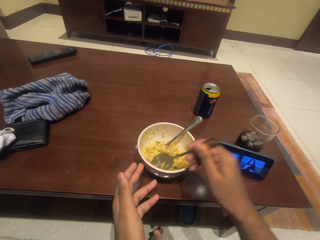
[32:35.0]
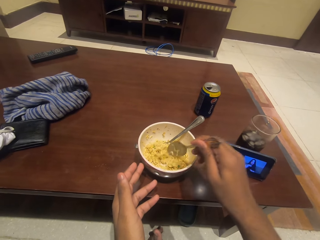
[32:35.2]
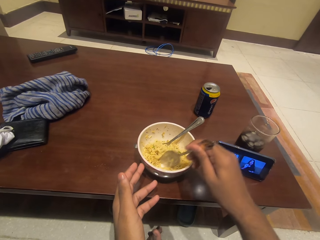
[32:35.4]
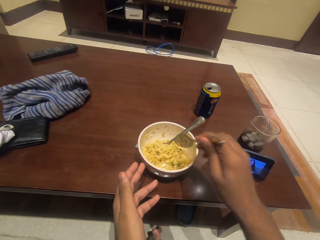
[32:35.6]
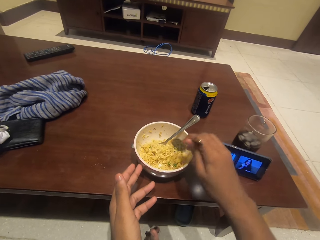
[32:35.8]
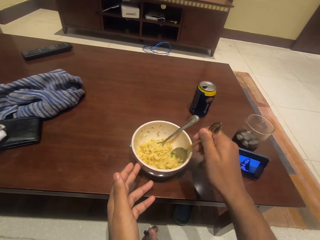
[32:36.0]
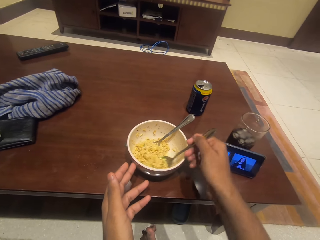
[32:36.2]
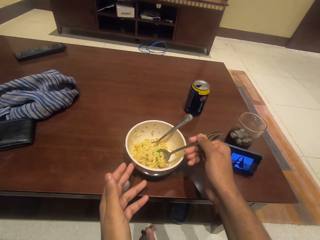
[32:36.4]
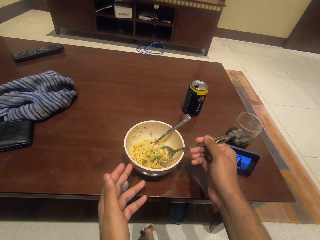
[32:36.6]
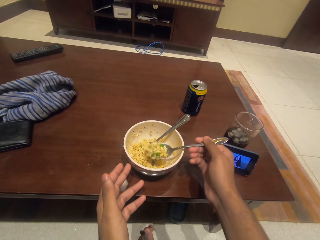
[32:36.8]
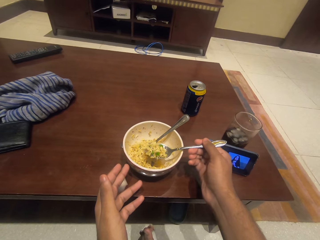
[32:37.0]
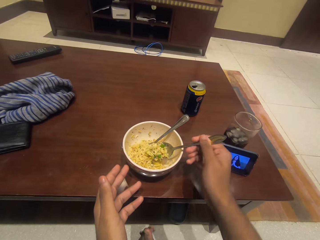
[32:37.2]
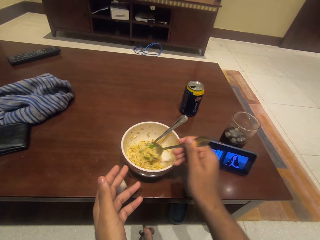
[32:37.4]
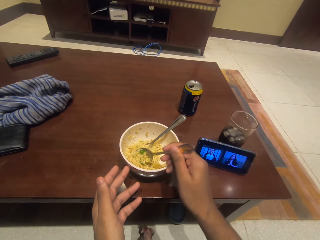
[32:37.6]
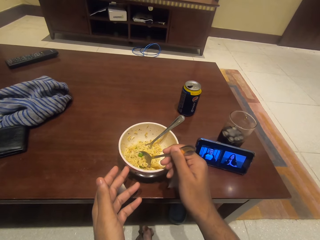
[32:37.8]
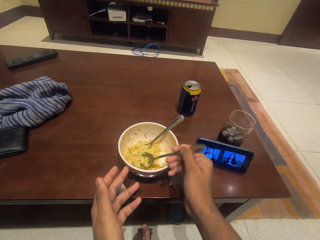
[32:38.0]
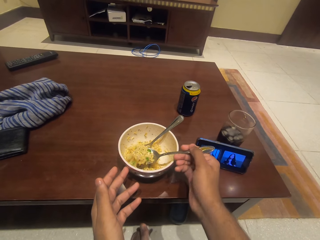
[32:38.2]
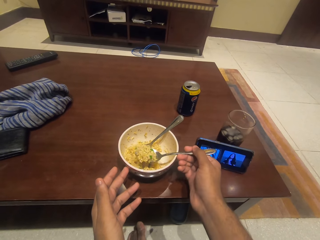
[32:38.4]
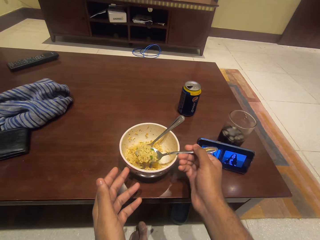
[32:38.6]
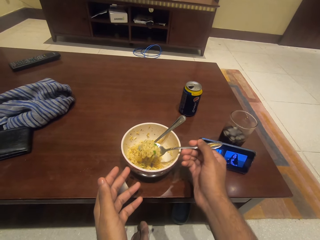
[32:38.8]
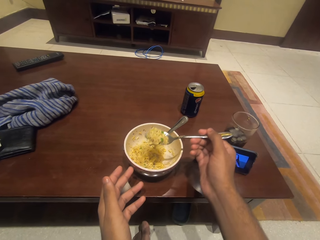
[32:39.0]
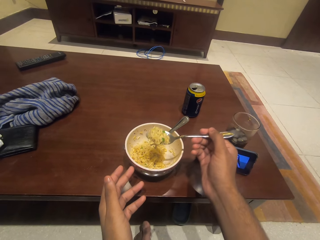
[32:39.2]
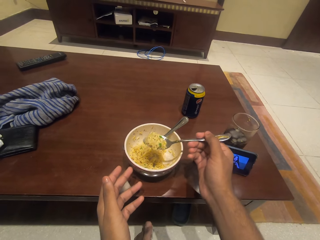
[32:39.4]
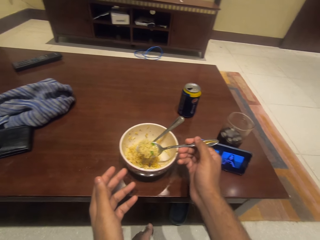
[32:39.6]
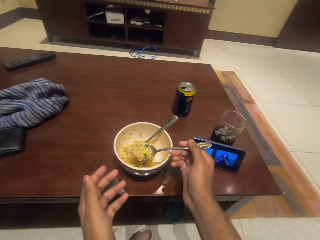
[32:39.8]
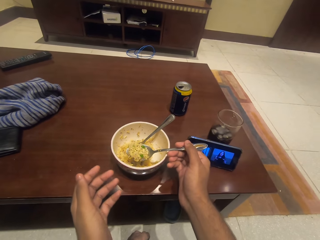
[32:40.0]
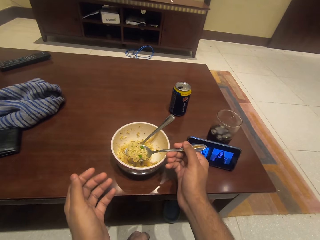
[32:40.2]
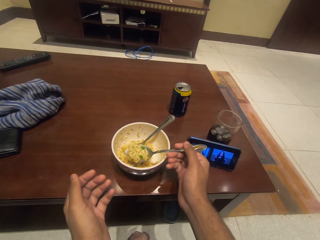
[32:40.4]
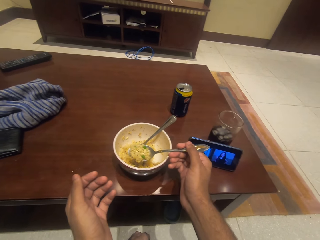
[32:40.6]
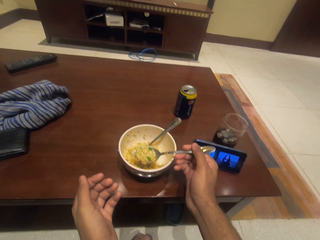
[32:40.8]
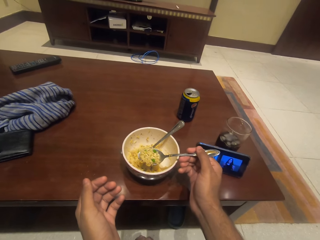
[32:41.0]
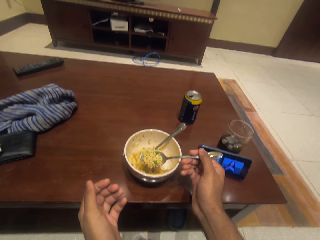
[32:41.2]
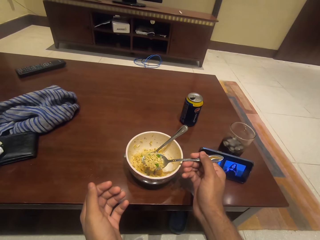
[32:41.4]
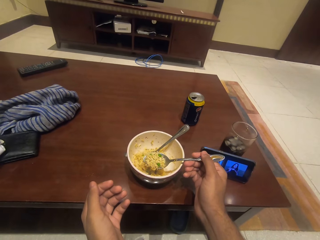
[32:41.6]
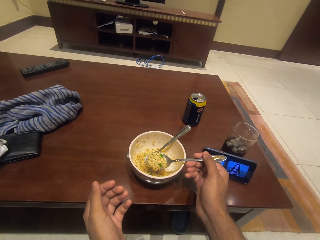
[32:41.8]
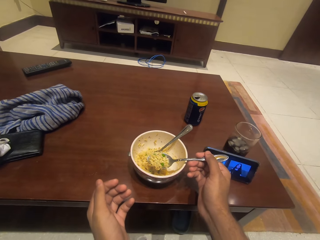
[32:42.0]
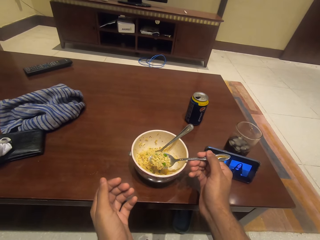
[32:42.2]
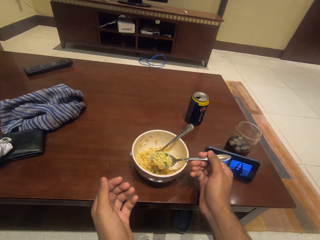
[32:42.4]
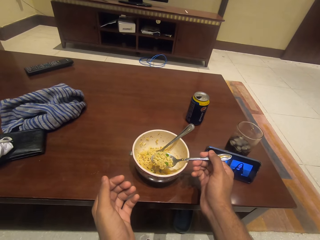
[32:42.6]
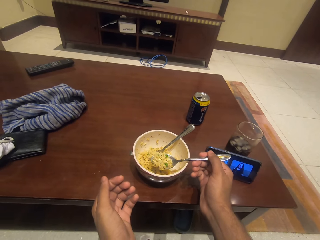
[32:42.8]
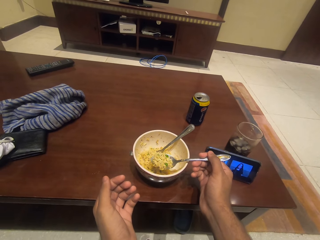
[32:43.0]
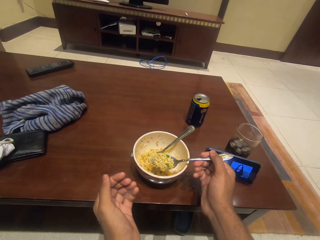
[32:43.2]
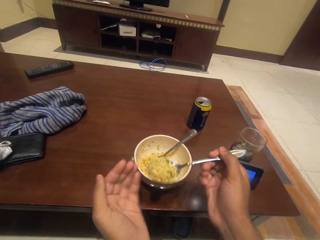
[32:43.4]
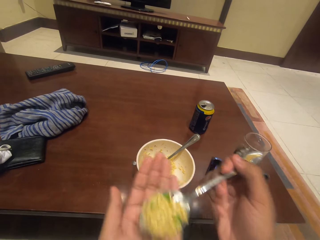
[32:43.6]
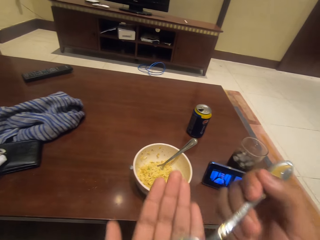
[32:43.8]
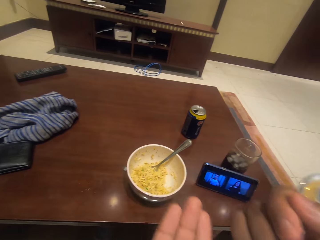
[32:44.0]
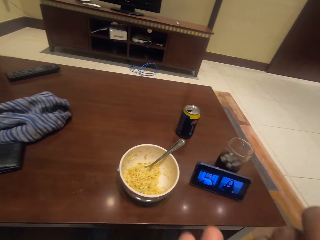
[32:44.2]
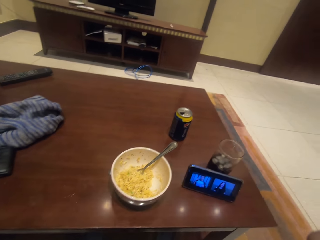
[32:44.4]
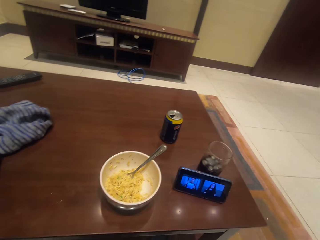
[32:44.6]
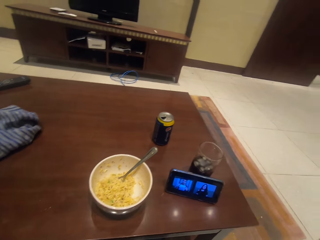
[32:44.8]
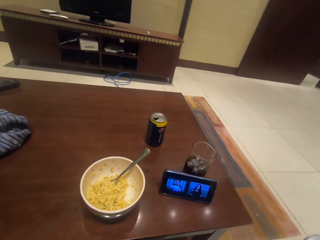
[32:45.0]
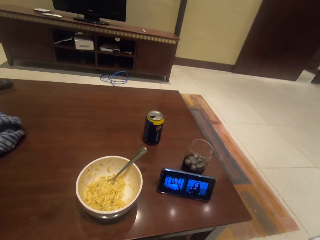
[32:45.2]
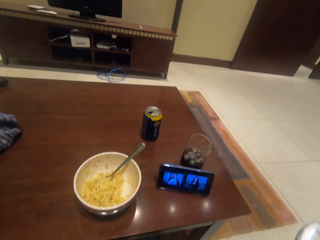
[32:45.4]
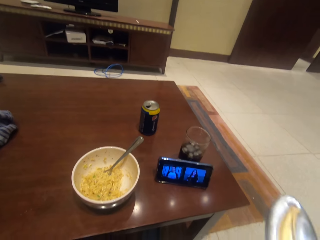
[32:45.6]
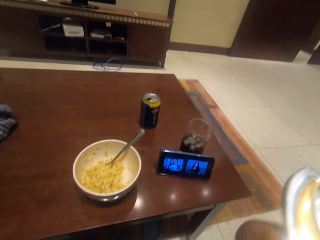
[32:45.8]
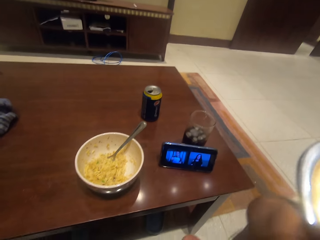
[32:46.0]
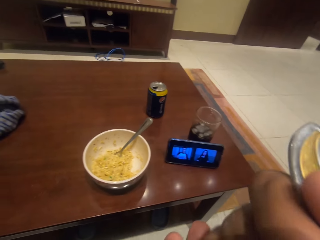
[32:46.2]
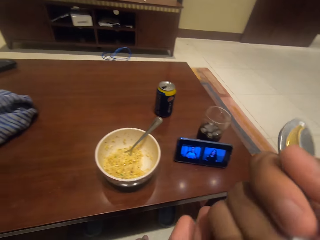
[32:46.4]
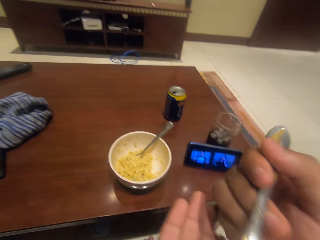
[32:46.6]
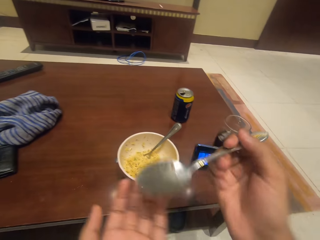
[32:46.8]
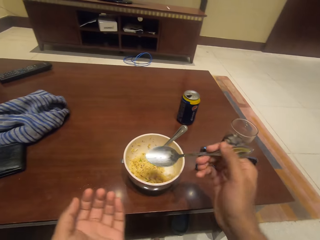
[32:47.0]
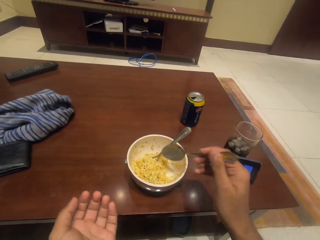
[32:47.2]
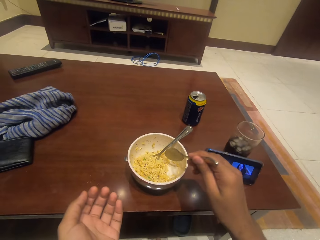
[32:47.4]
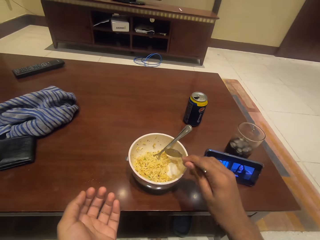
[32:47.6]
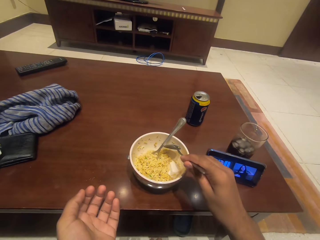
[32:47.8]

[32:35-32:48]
The camera wearer scoops the food with the spoon. They eat the food.

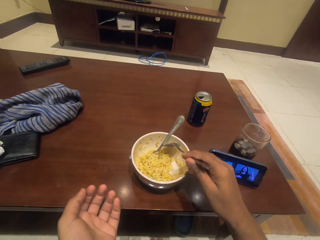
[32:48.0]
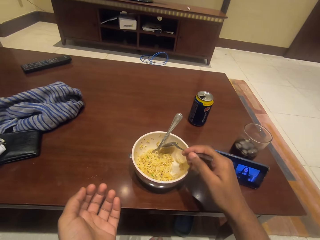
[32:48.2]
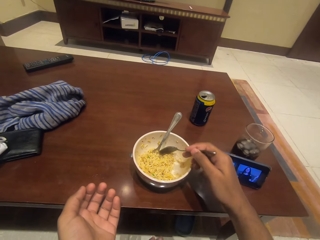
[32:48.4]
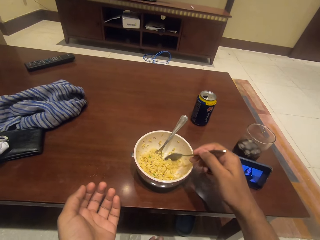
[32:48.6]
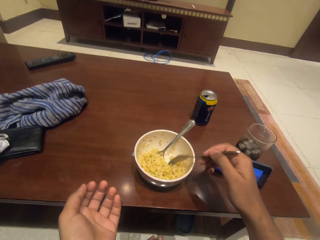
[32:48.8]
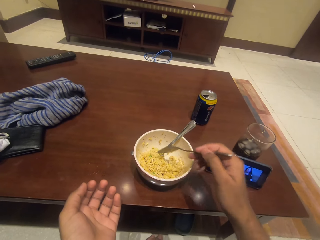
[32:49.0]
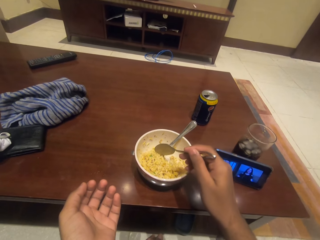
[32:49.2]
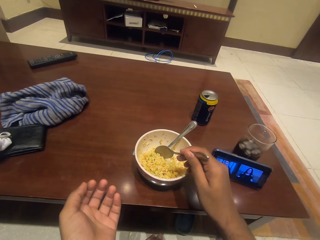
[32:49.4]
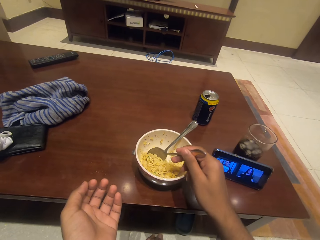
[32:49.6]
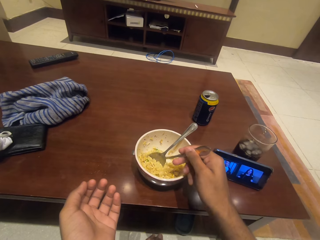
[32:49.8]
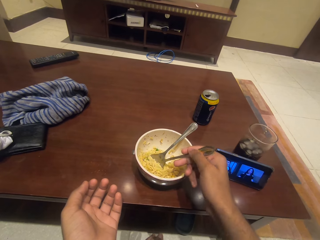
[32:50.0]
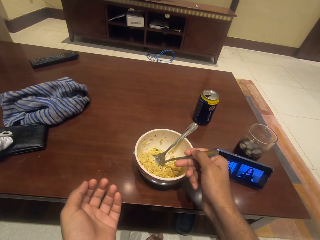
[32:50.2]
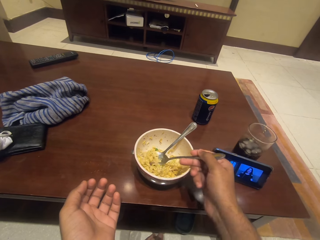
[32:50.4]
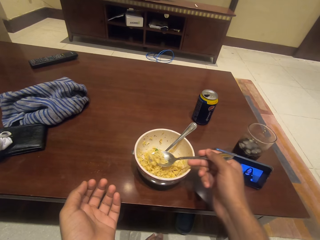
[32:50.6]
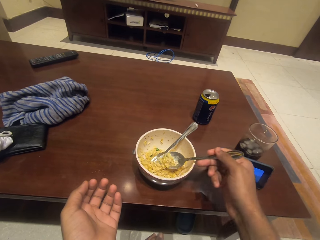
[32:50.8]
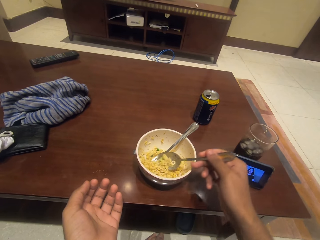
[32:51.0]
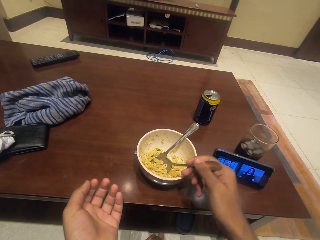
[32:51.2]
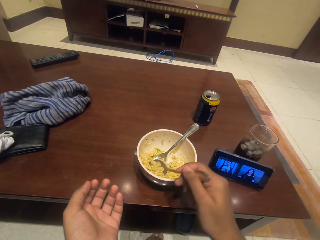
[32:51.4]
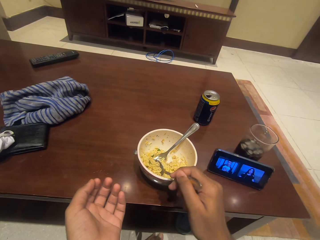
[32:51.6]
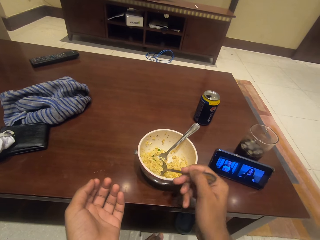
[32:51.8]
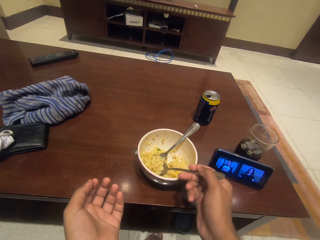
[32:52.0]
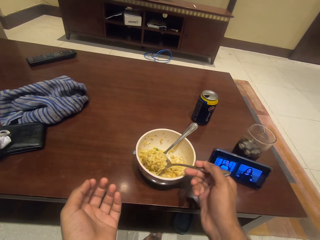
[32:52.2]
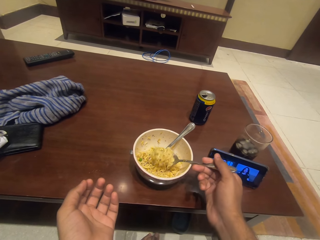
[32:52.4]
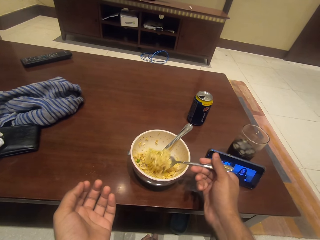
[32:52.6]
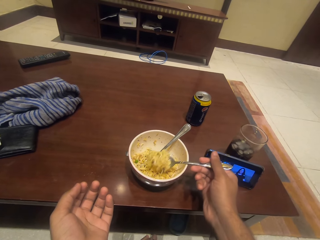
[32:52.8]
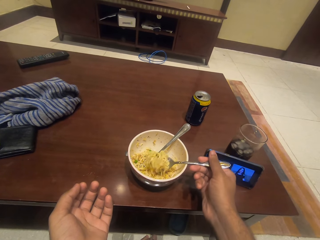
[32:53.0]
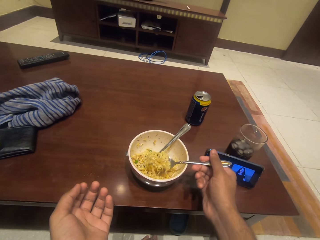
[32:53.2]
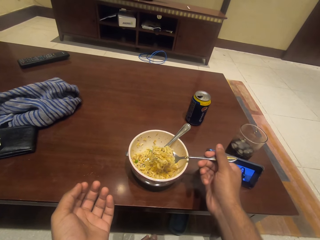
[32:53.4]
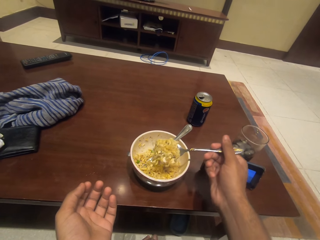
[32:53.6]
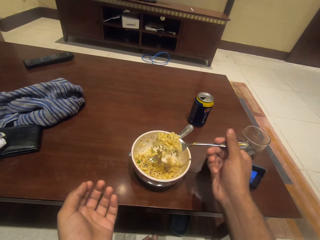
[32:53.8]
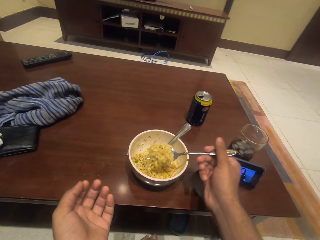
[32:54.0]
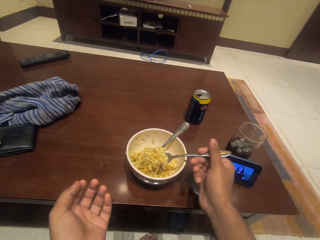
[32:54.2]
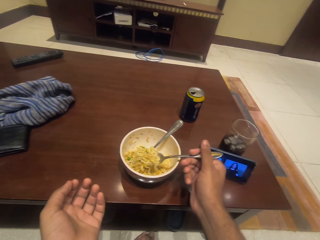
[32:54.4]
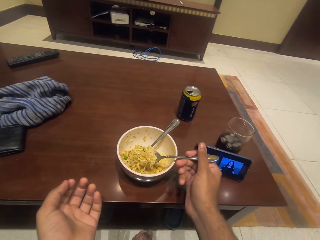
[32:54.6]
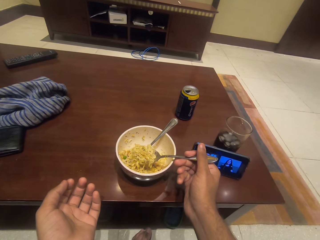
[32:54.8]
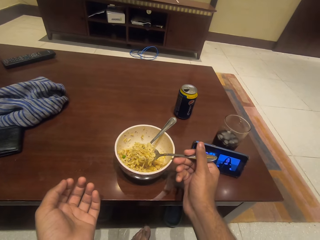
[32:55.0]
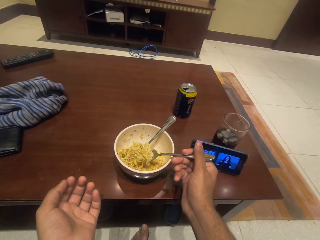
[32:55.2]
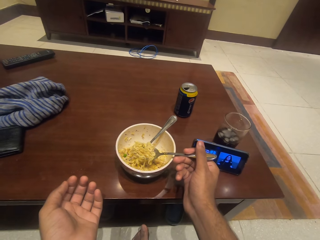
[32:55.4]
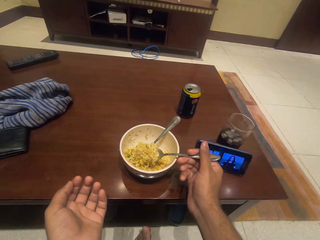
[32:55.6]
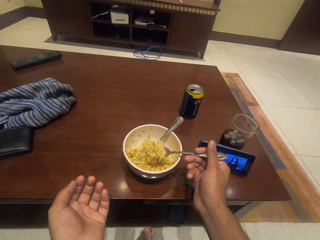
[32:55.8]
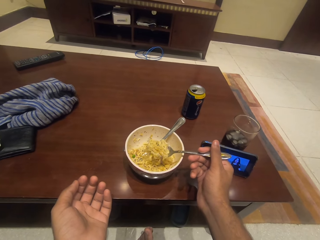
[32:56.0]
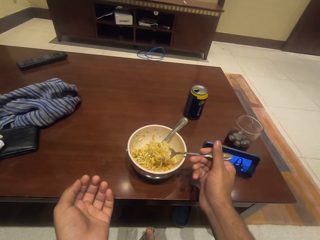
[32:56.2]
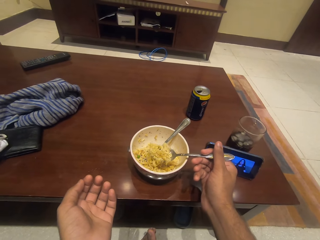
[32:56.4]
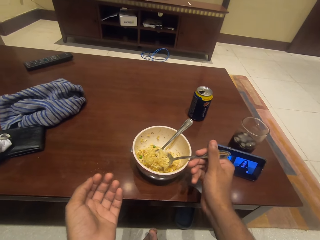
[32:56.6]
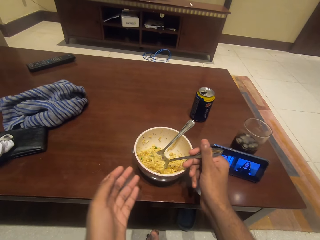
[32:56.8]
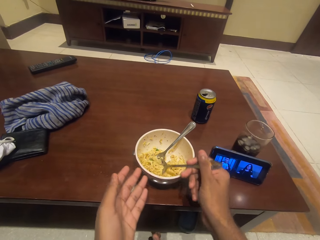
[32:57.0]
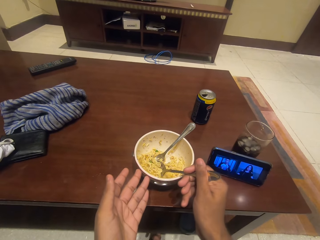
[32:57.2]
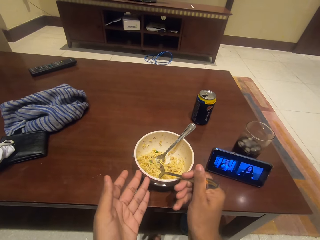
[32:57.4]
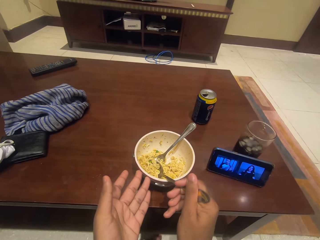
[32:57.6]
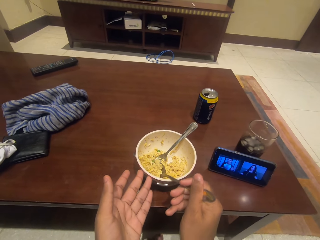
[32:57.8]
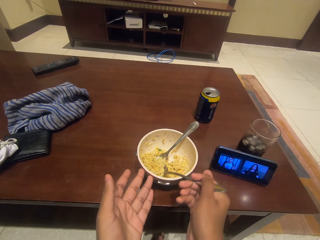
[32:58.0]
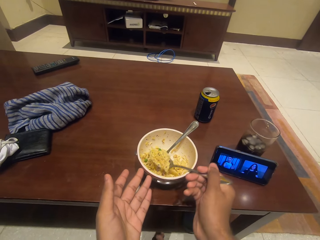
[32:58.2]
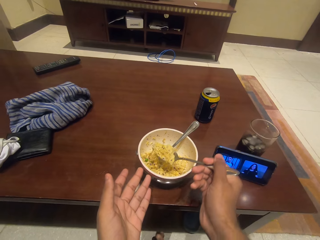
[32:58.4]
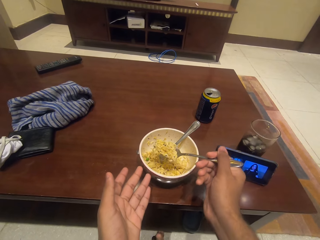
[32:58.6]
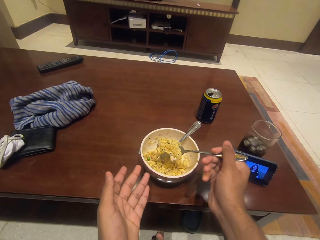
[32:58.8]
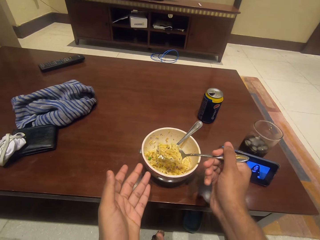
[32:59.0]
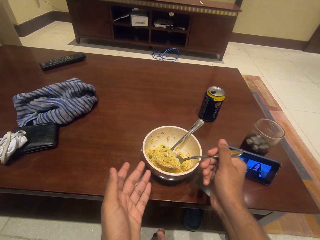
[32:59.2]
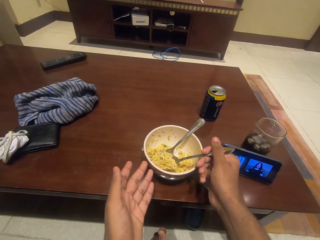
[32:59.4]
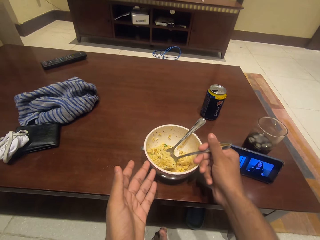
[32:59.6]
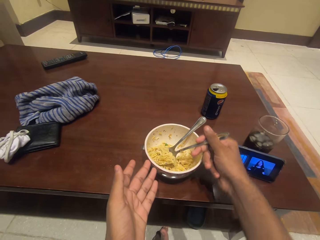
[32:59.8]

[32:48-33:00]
The camera wearer scoops the food with the spoon.
